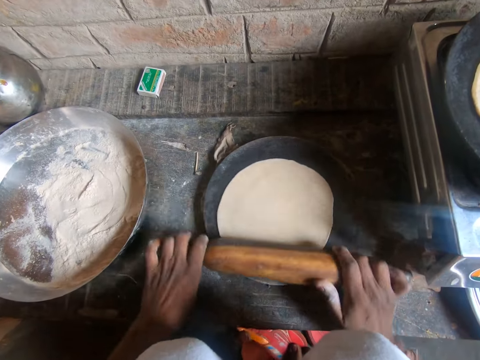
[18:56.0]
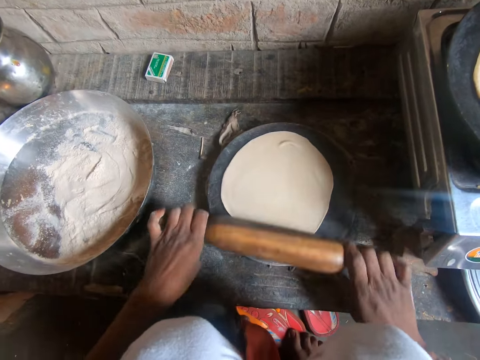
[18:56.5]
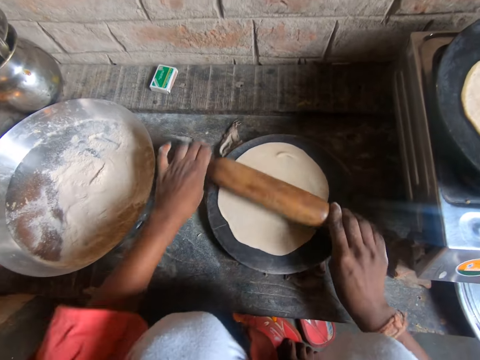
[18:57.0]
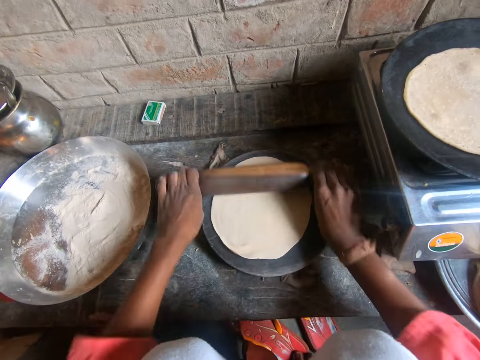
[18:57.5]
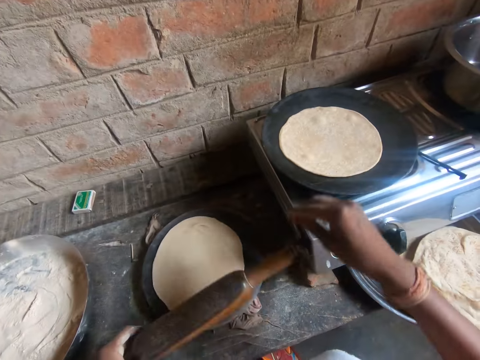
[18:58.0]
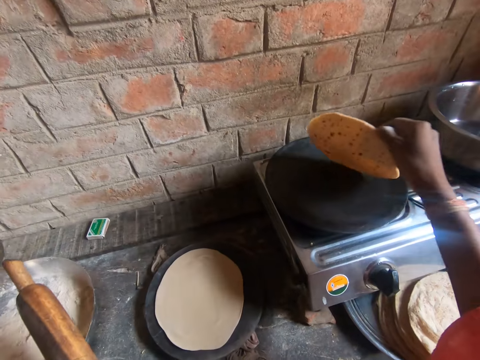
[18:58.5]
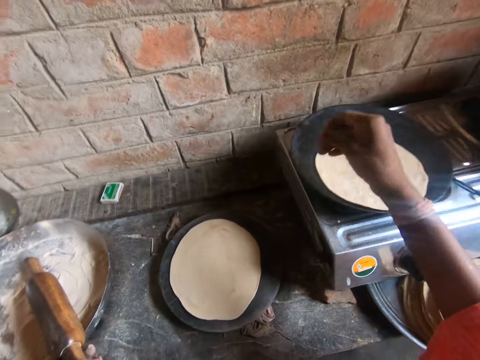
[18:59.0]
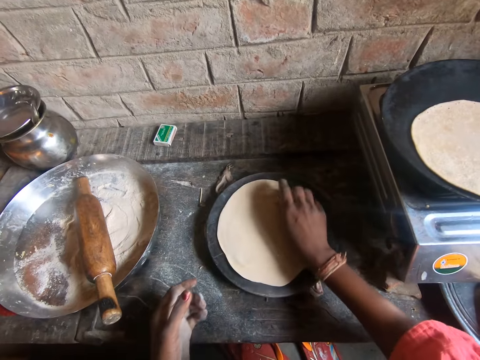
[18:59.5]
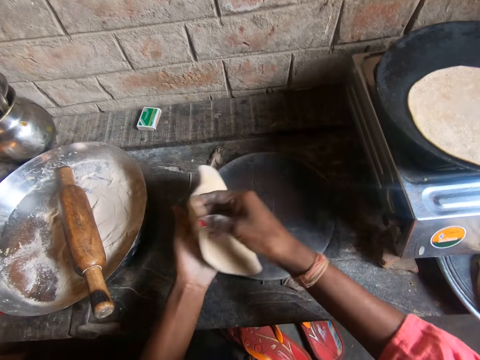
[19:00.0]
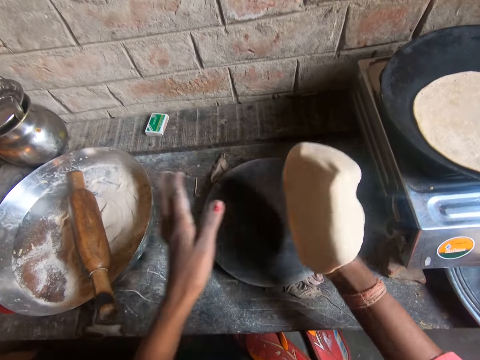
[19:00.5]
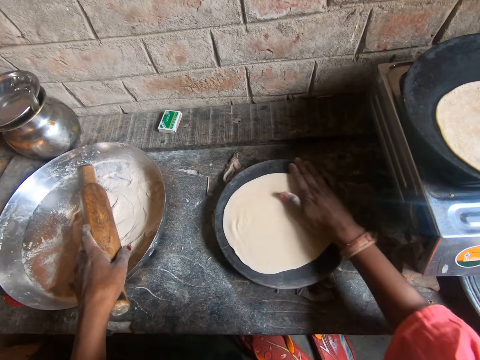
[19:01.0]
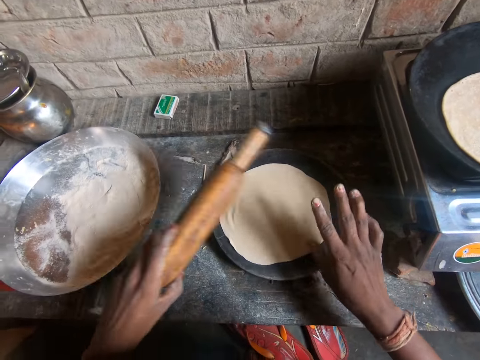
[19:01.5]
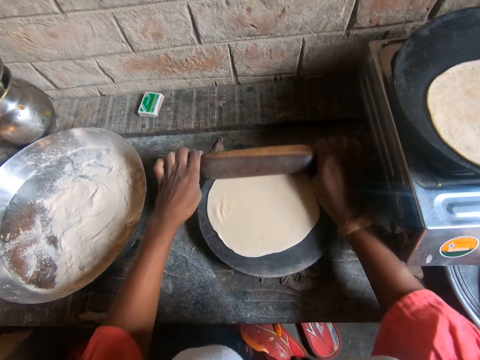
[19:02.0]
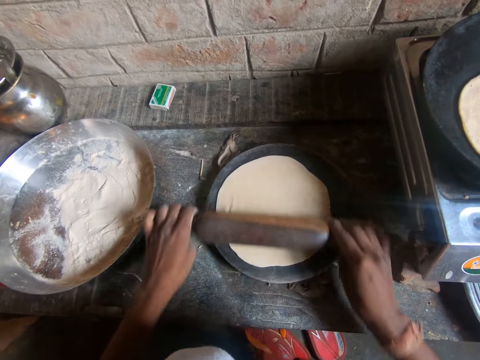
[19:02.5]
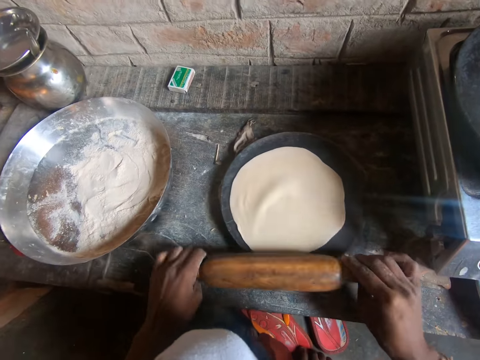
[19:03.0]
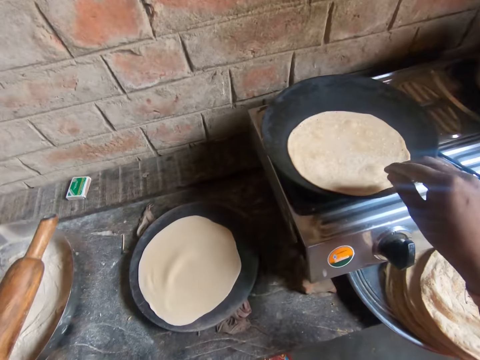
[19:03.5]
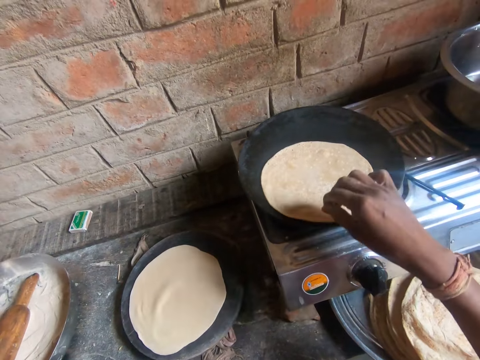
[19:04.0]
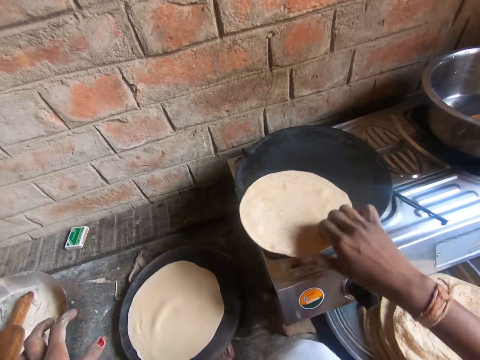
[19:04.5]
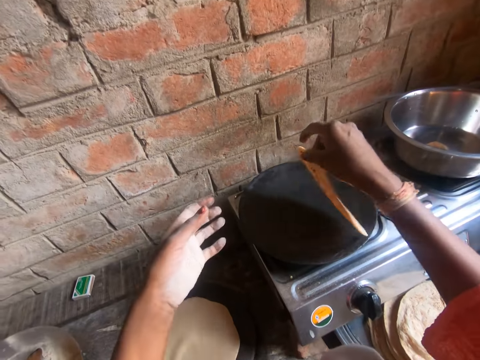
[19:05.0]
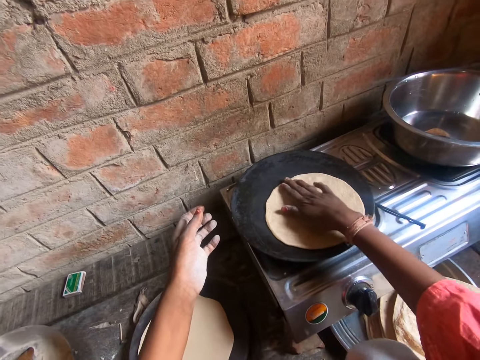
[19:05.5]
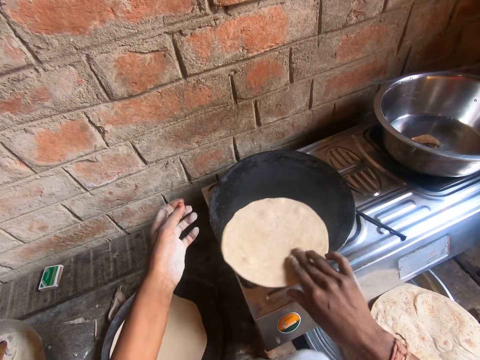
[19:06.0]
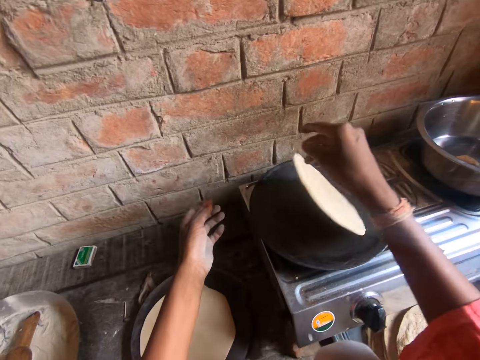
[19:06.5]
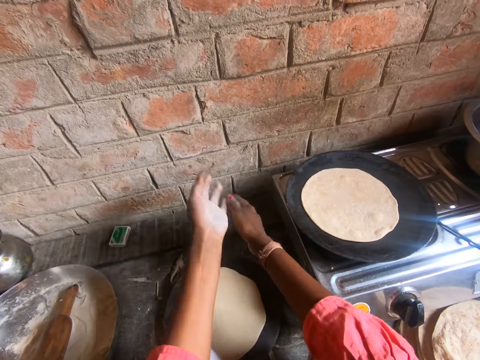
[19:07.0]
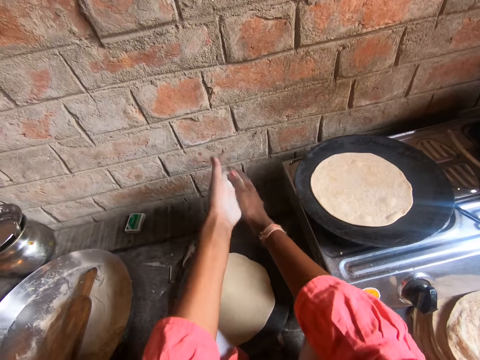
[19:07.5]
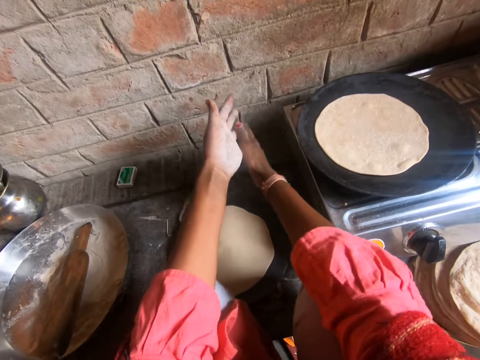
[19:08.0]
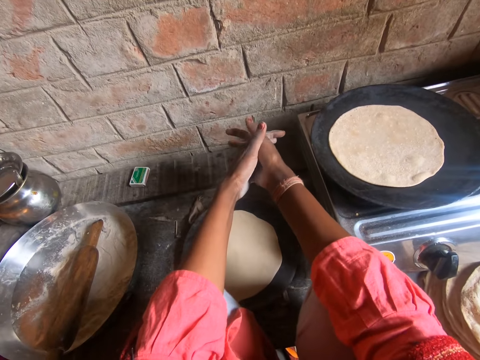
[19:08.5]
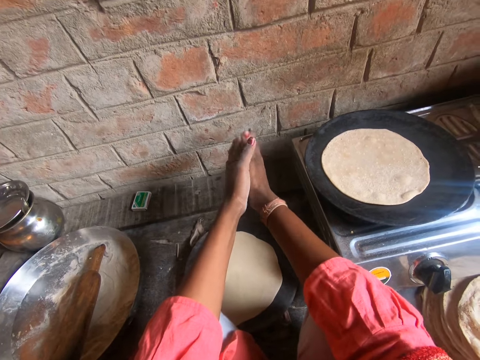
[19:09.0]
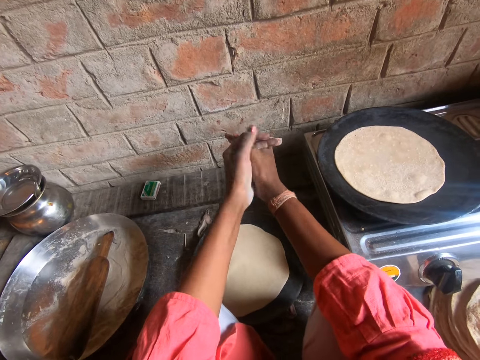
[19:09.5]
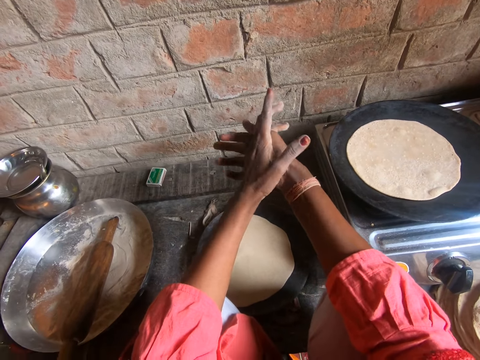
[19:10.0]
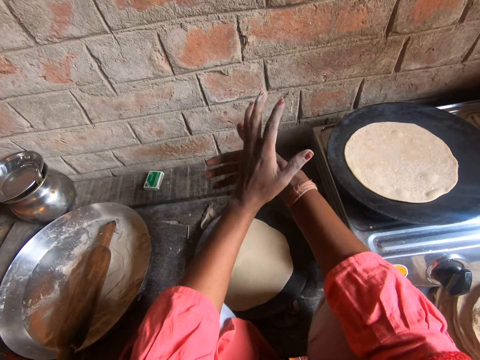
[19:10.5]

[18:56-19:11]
The camera wearer checks the frying chapatti. She turns around the first flattened roti on the iron flat pan with her right hand. She passes the second flattened roti on the iron plate to her right hand with her left hand. She drops the second flattened roti on the iron plate with her right hand. She rolls the rolling pin on the second flattened roti on the iron plate with both of her hands. She checks the frying chapatti. She turns around the first flattened roti on the iron flat pan with her right hand. She dusts both of her hands.

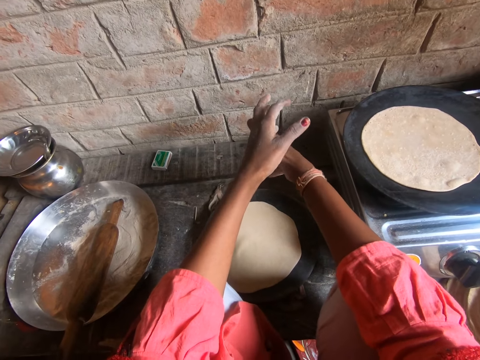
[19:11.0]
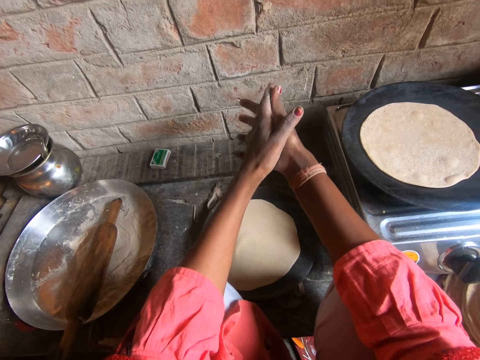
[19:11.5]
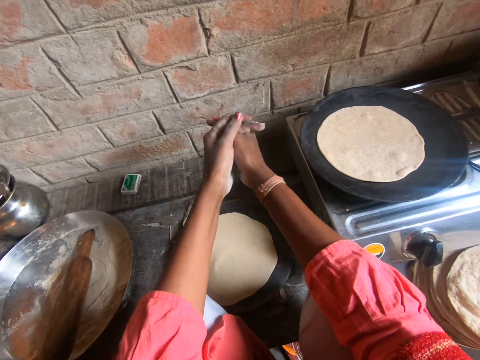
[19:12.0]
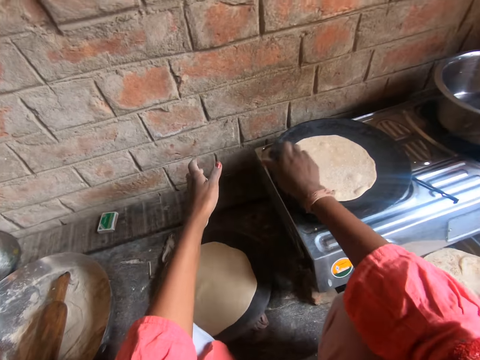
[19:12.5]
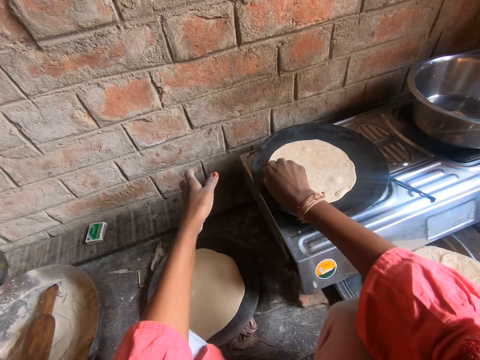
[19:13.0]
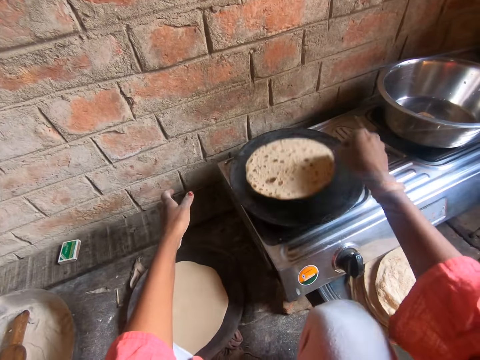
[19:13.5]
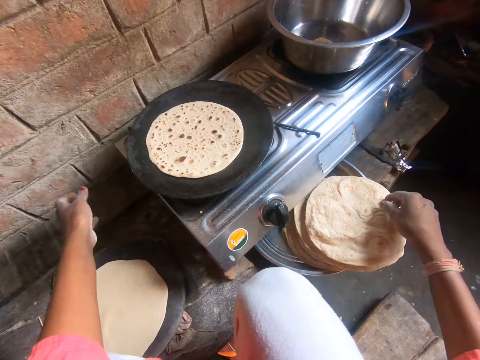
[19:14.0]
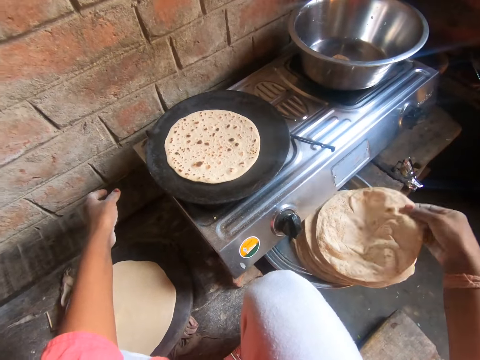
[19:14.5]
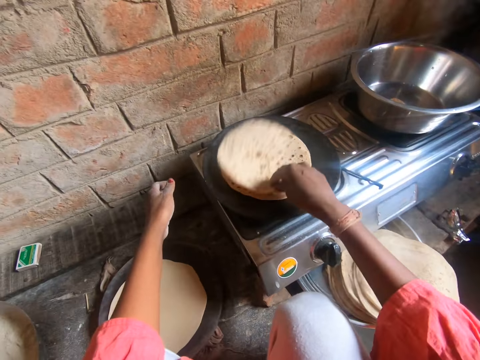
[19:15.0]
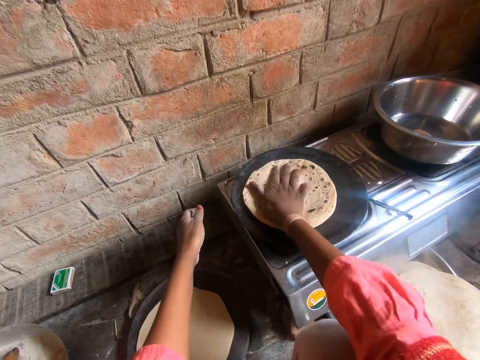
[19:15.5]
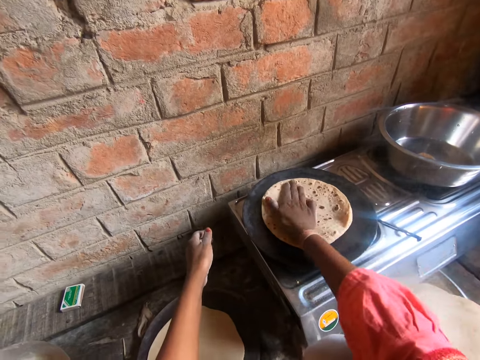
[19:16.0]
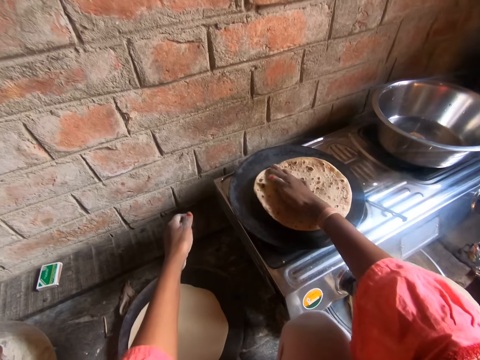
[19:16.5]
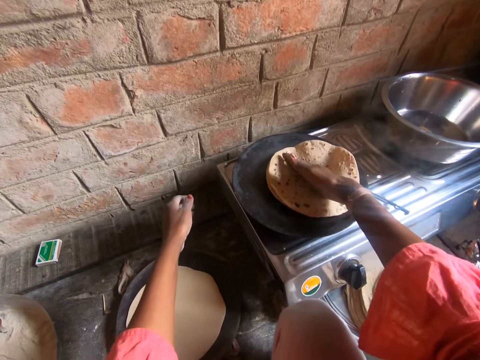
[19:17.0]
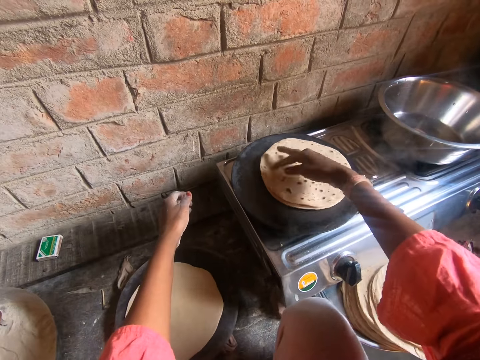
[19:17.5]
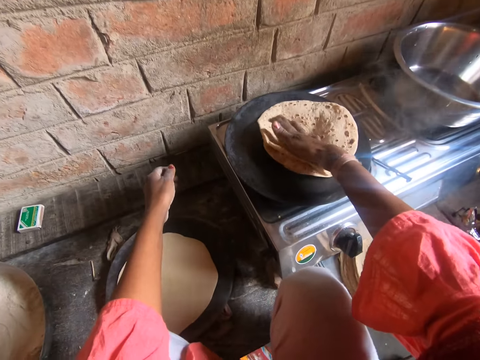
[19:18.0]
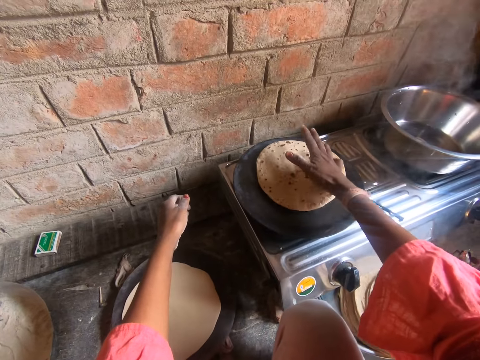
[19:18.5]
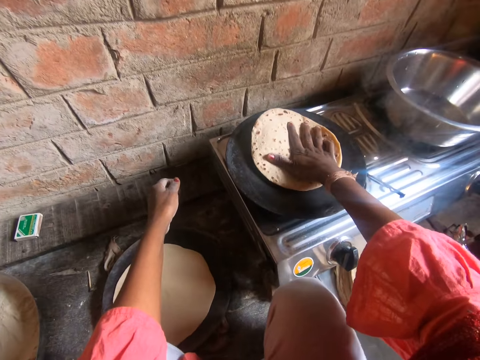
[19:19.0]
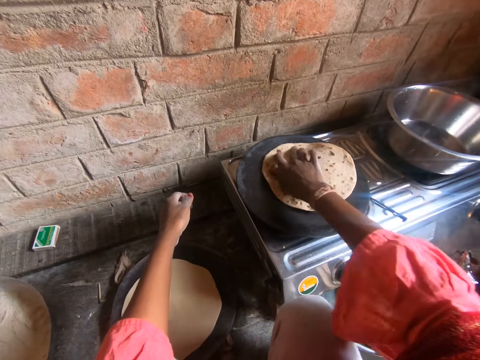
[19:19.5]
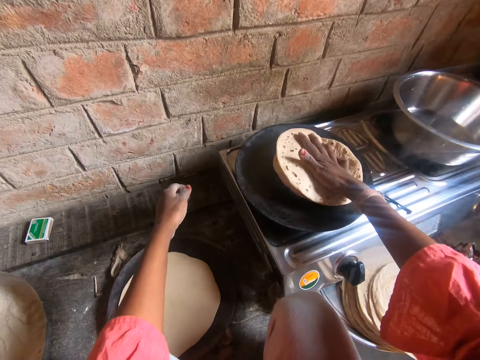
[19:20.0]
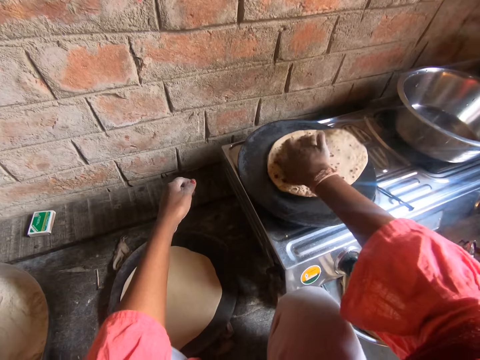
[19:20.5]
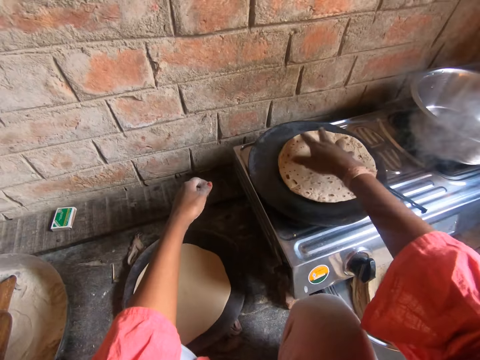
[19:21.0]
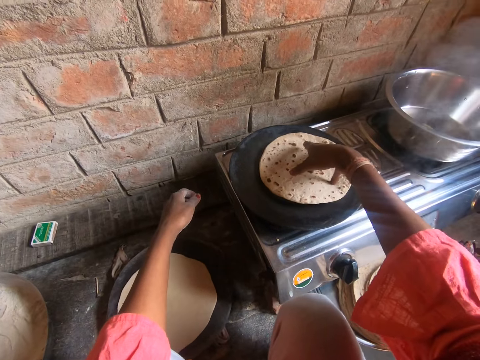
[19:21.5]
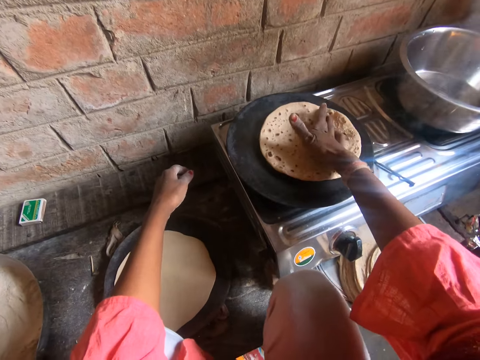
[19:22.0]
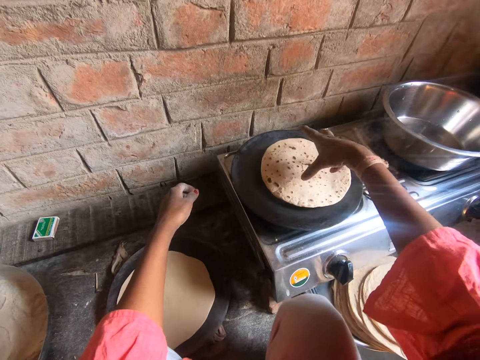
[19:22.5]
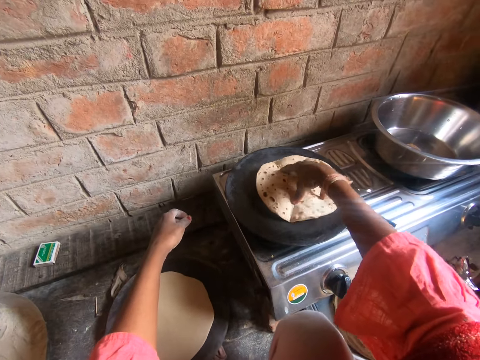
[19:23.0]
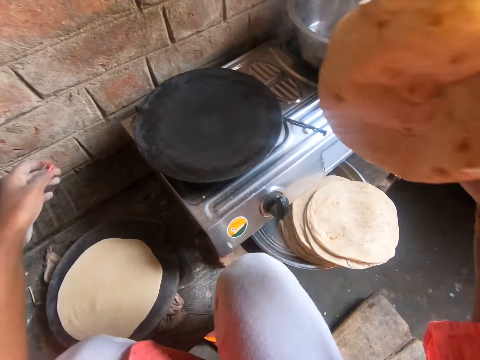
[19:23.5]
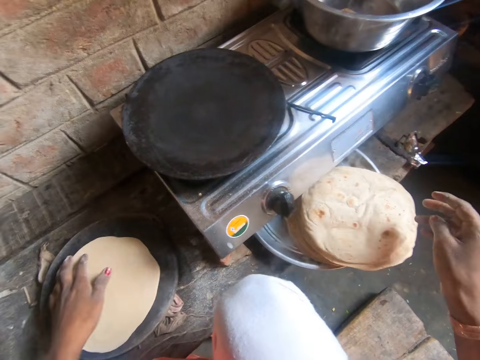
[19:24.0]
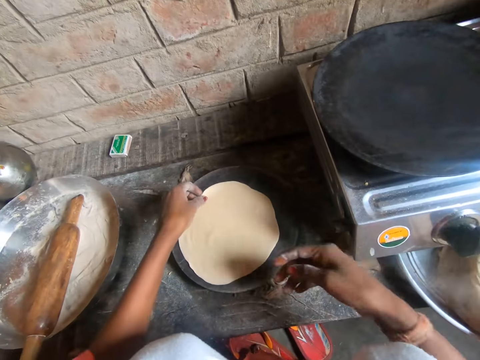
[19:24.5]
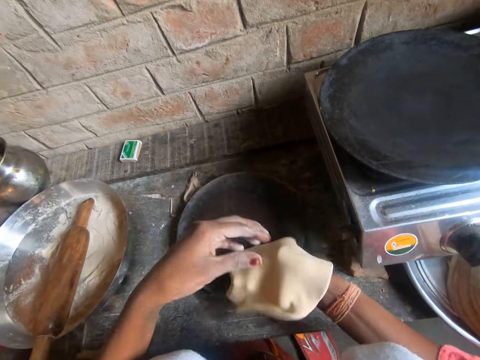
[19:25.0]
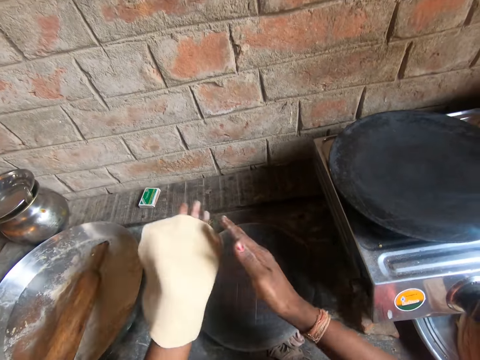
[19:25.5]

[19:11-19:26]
The camera wearer flips over the first flattened roti on the iron flat pan with her right hand. She picks another roti from the second metal tray with her right hand. She places the roti on top of the first flattened roti on the iron flat pan with her left hand. She fries the chapatti. She turns around the rotis on the iron flat pan with her right hand. She drops the rotis on the second metal tray with her right hand. She places the second flattened roti on her right hand from the iron plate. She puts the chapatti on the frying pan. She passes the second flattened roti on her left hand with her right hand.
